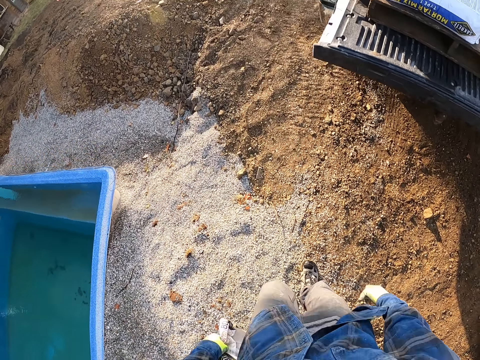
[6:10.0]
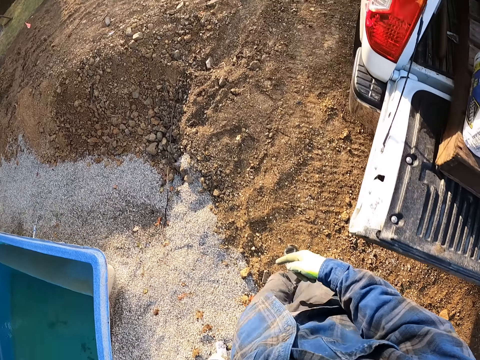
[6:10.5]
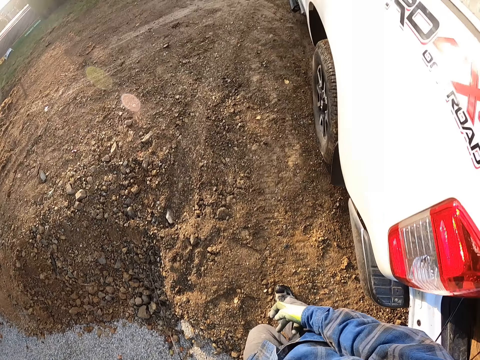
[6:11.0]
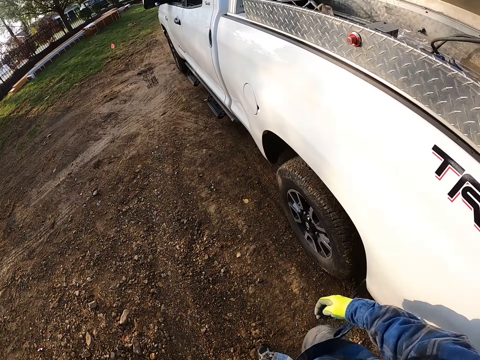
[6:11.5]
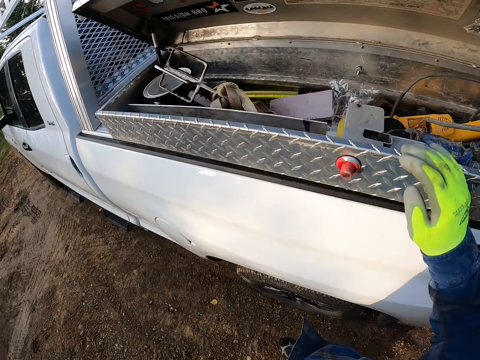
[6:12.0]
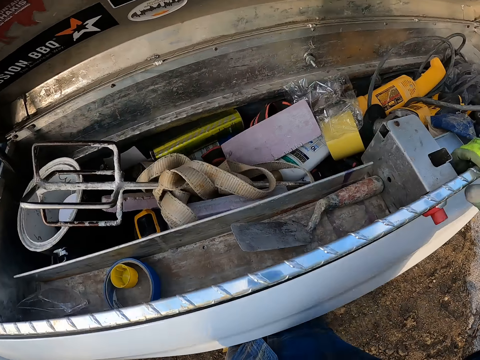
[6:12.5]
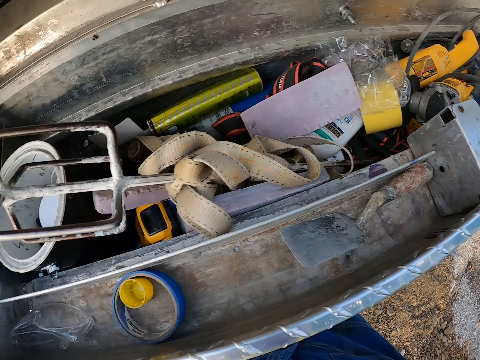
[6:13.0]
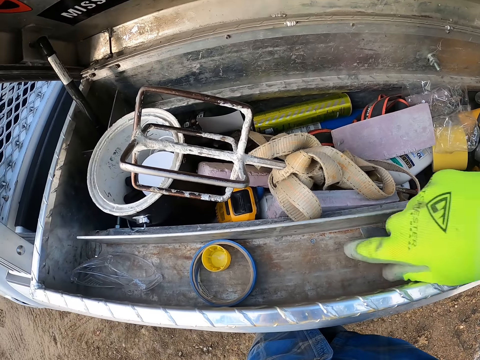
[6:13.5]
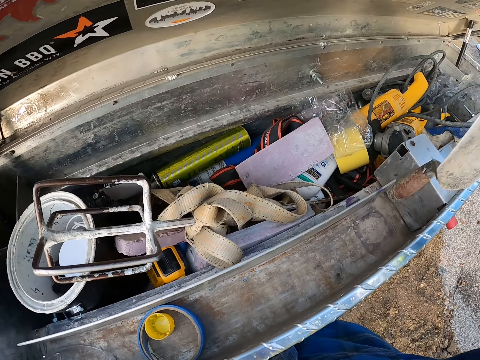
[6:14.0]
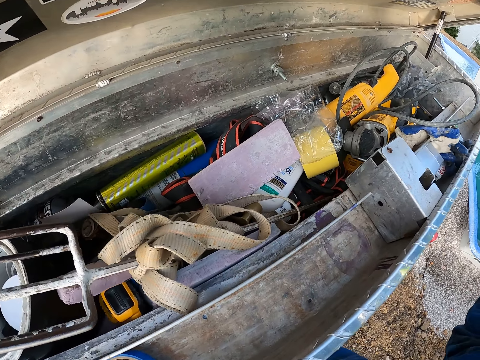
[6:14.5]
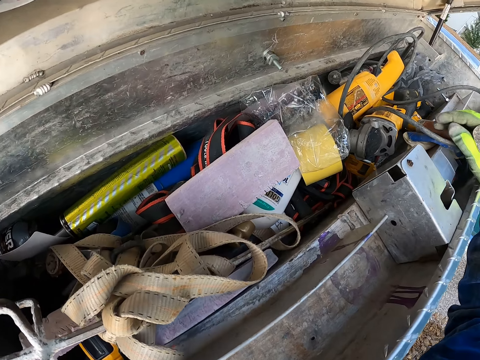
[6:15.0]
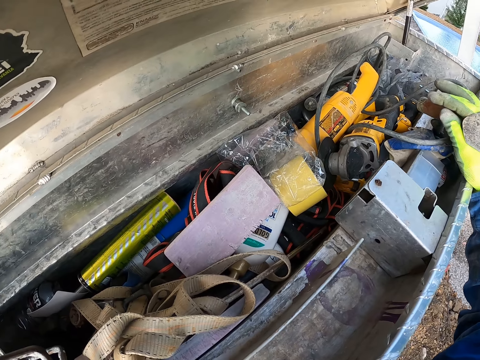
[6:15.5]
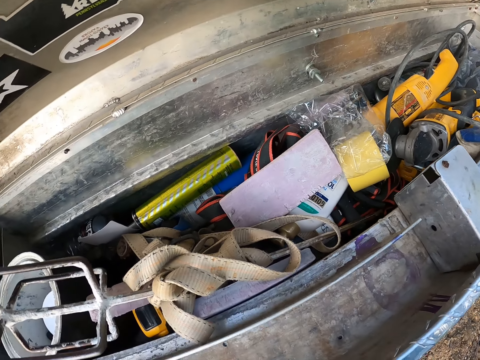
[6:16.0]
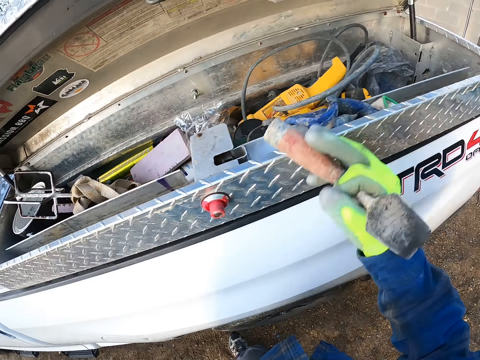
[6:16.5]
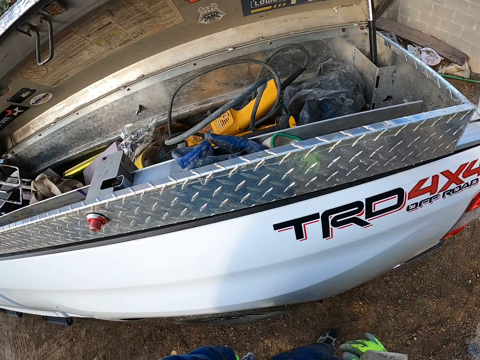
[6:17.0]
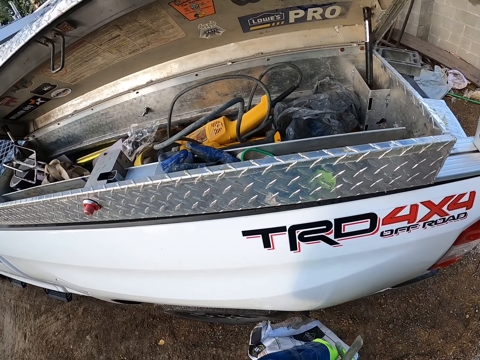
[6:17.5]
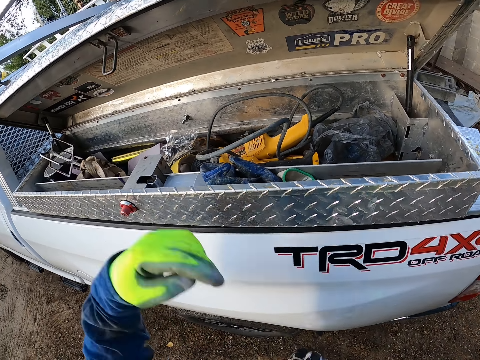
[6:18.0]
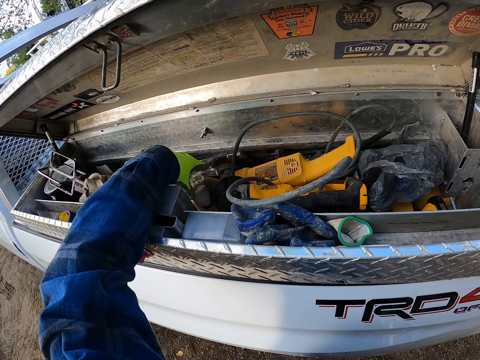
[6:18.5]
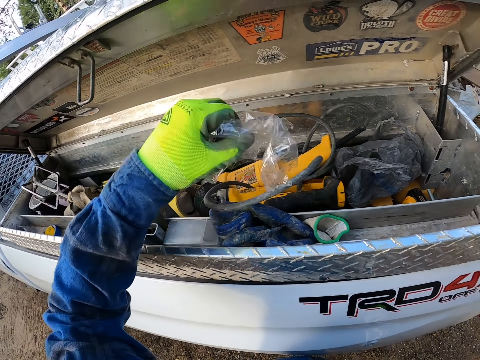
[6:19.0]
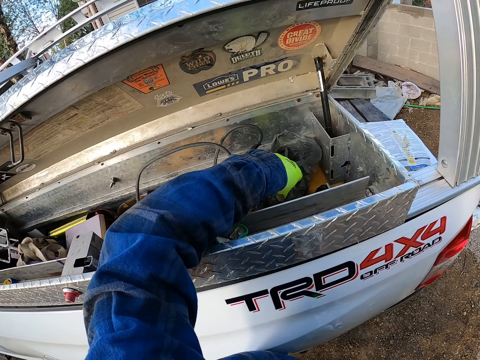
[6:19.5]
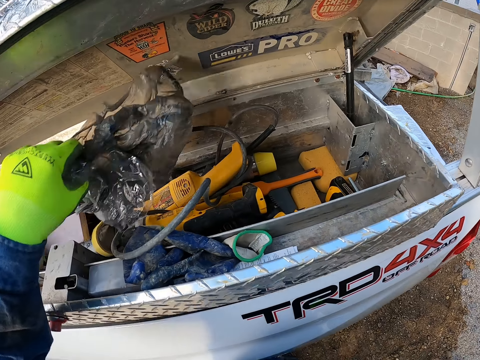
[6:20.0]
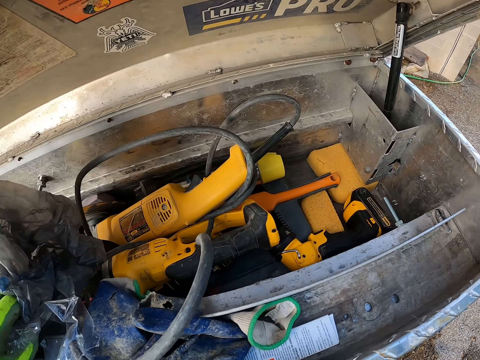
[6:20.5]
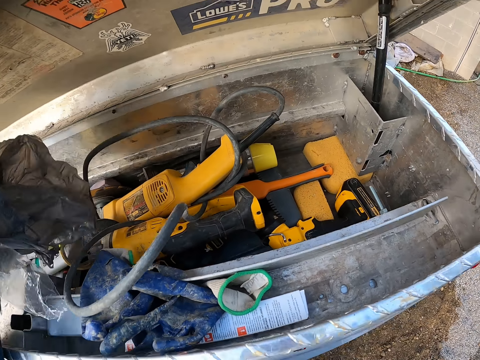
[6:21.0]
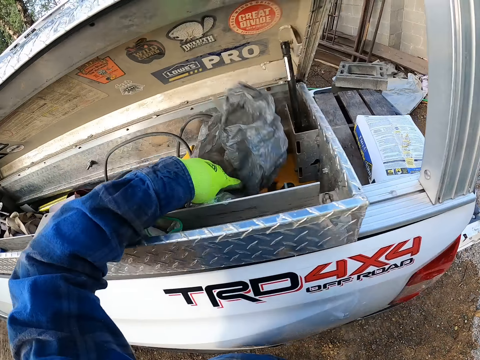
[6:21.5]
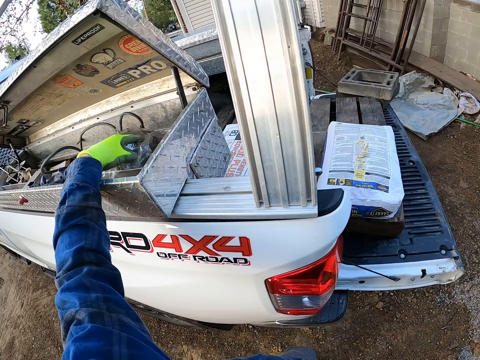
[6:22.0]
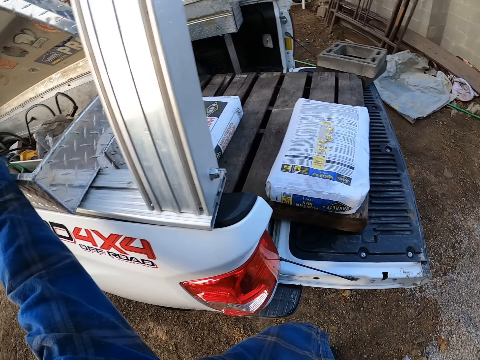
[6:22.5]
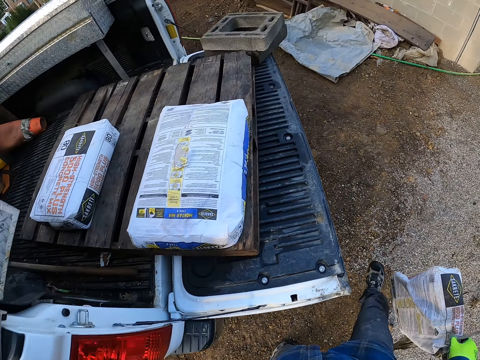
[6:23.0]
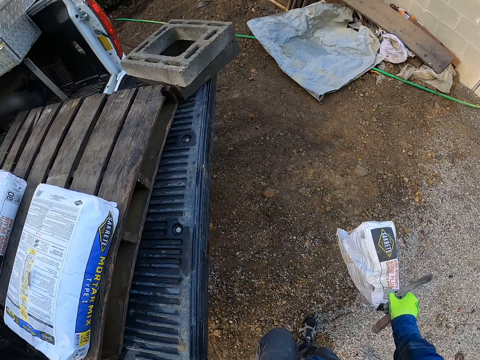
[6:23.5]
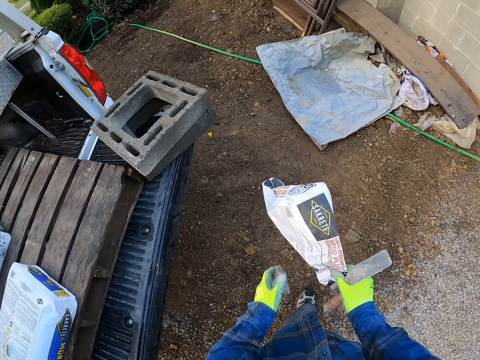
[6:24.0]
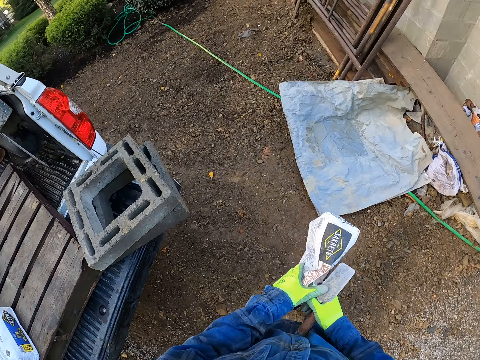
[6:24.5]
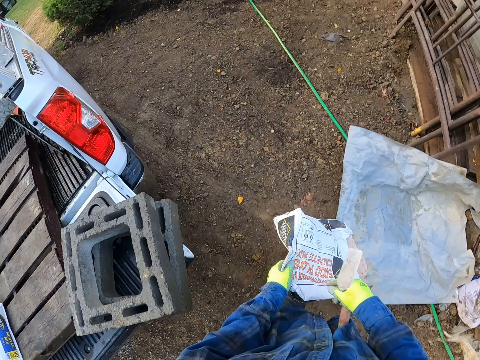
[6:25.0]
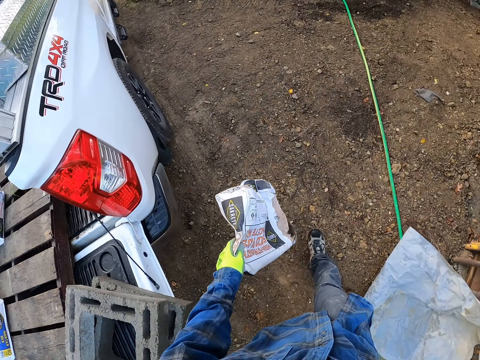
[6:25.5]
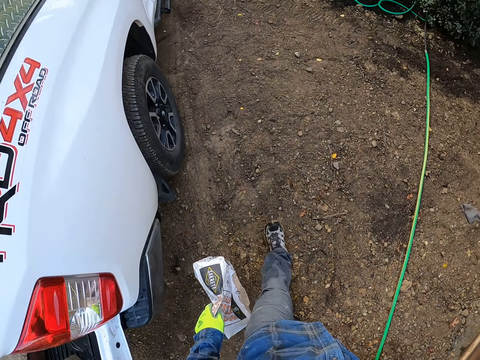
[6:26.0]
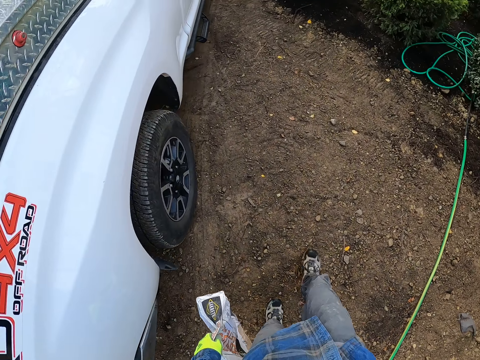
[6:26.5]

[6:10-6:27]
The camera wearer looks in a tool box in the car. He touches the car with his right hand. He picks up a trowel from the car with his right hand. He passes the bag of cement from his left hand to right hand. He picks up a nylon or pieces of polythene papers from the car with his left hand. He picks up another nylon with his left hand. He looks in the tool box. He places the polythene papers in the toolbox. He walks around the car. He passes the bag of cement from his right hand to left hand.

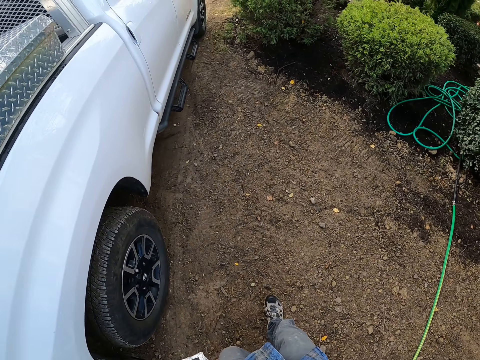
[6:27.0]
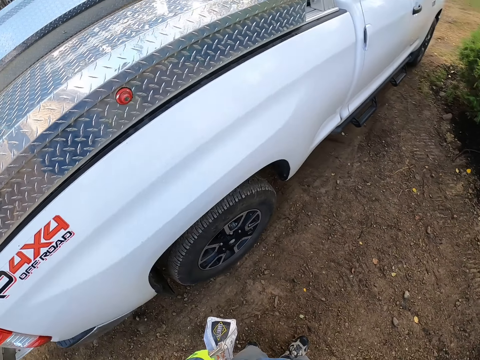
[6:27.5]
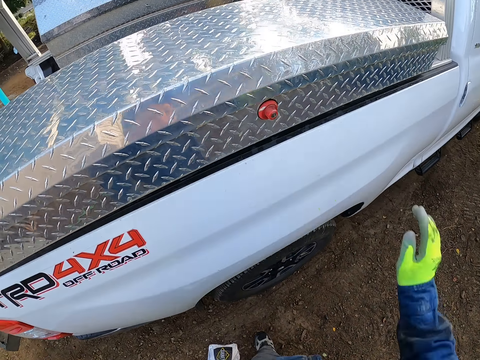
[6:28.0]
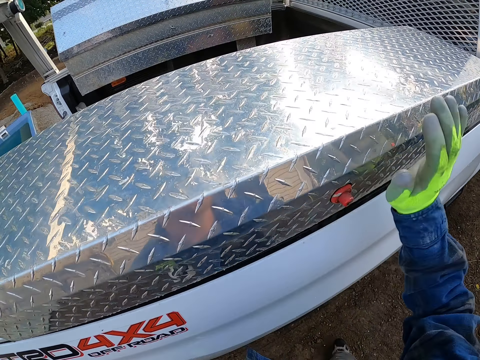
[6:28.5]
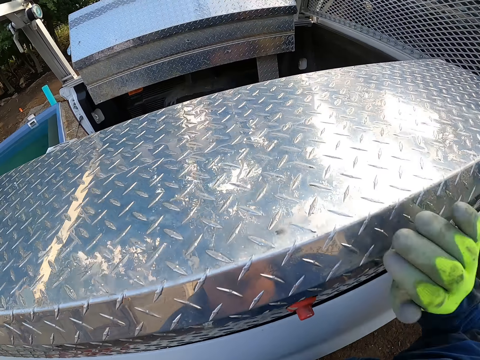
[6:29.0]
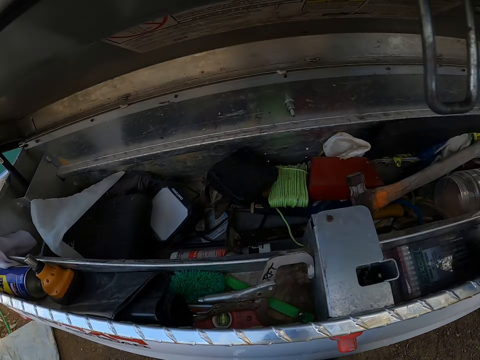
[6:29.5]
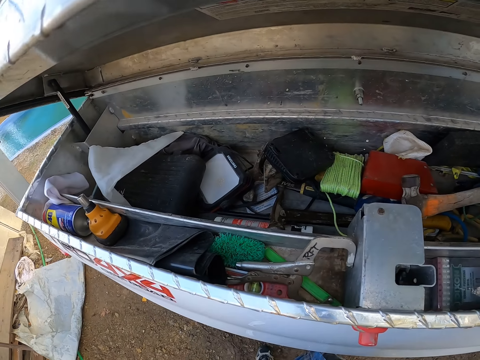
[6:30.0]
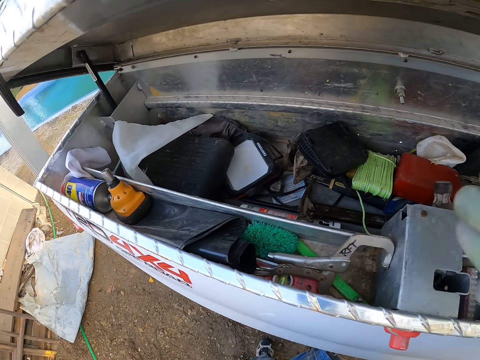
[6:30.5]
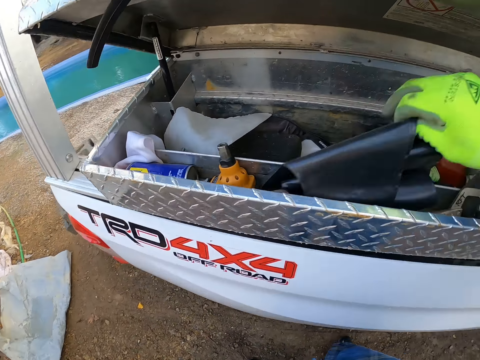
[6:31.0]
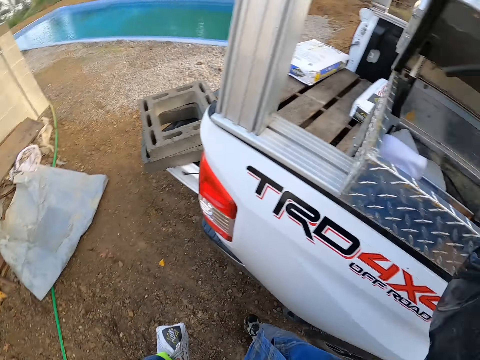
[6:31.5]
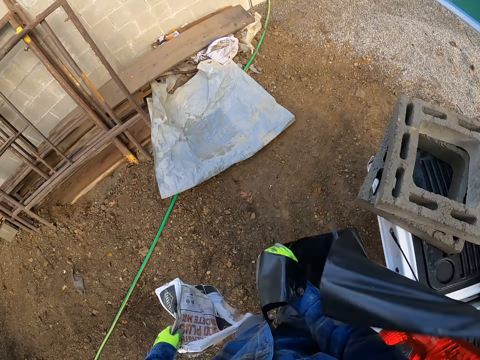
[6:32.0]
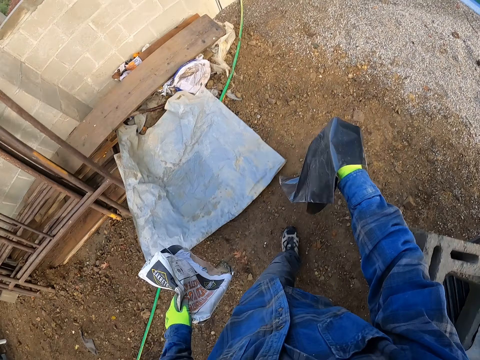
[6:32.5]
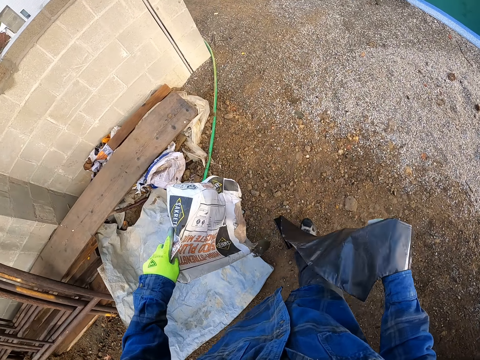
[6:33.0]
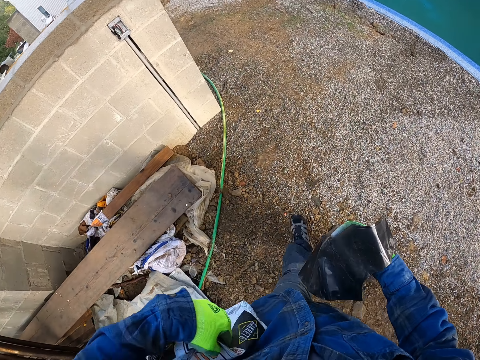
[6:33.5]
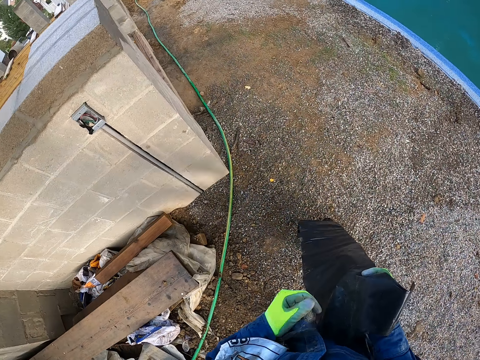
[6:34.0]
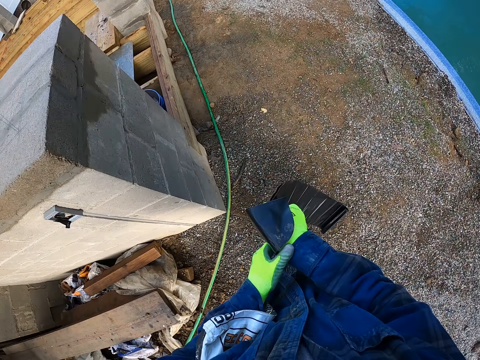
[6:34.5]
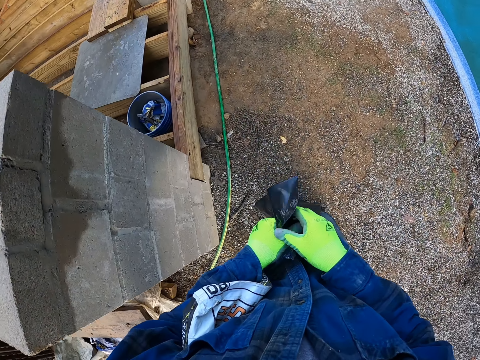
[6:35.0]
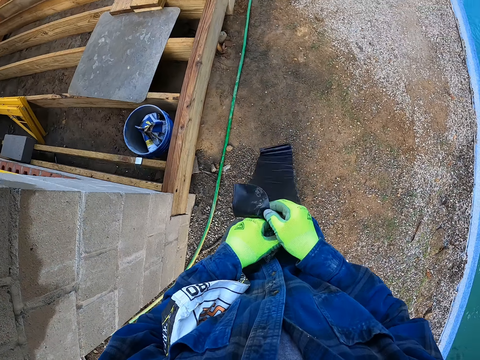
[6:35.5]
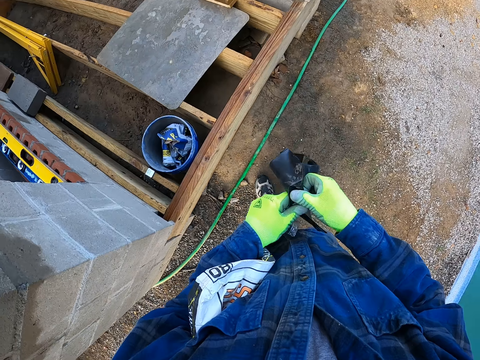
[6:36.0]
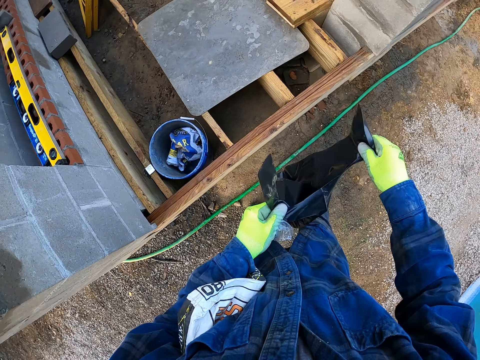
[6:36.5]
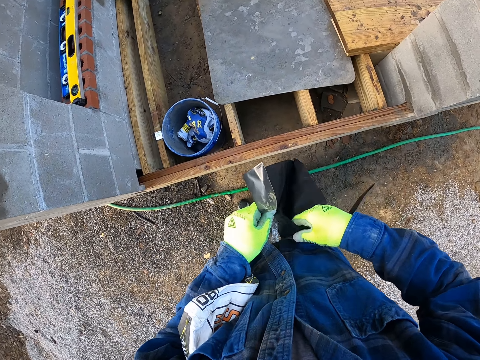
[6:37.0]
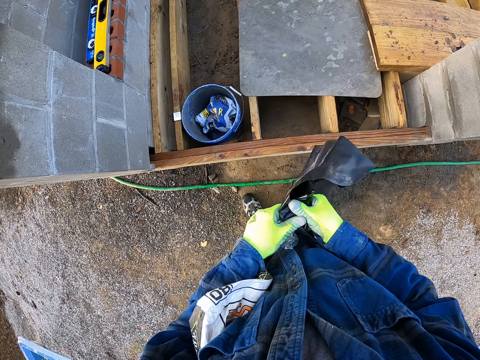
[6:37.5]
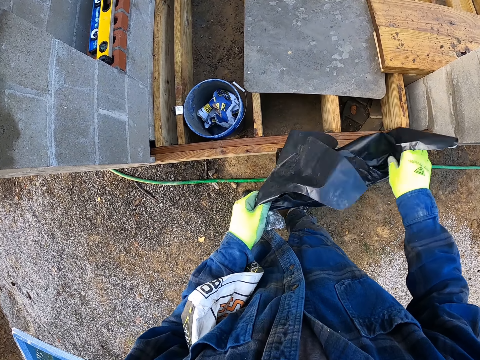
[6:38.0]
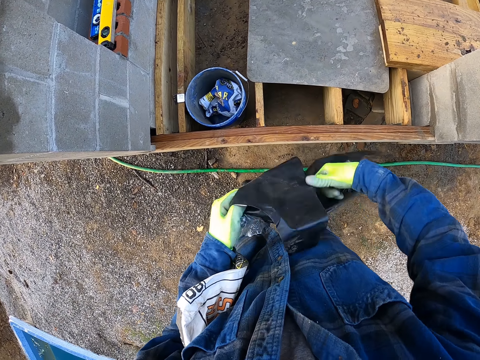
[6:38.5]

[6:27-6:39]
The camera wearer opens a toolbox or the trunk of the car. He picks up a black nylon or polythene bag with his right hand. He walks towards the construction. He puts a bag of cement in his underarm, and opens the nylon in his hands.
